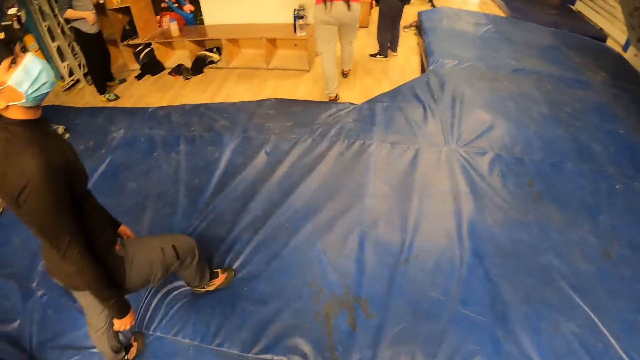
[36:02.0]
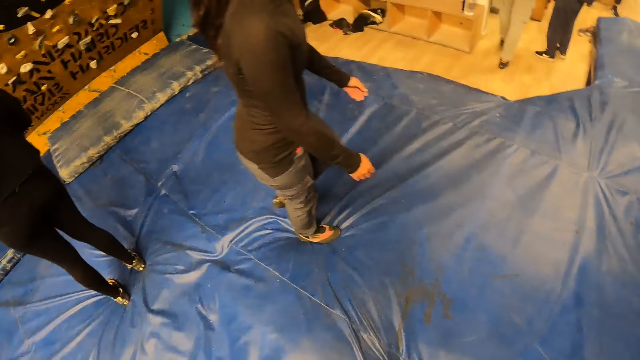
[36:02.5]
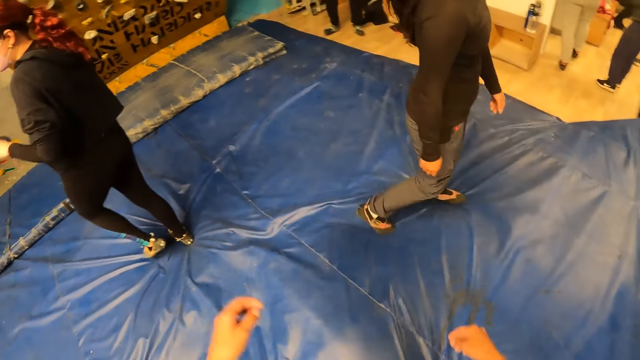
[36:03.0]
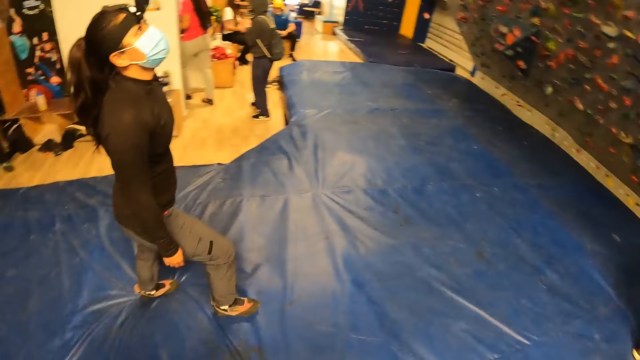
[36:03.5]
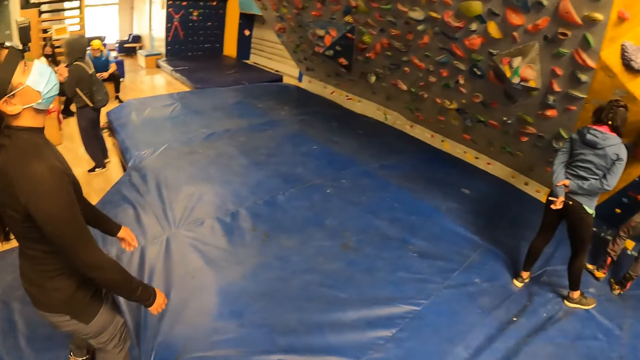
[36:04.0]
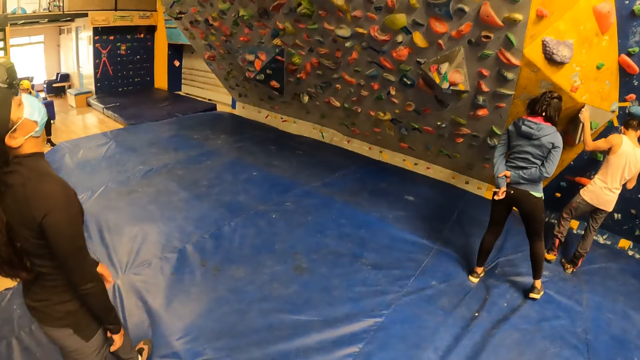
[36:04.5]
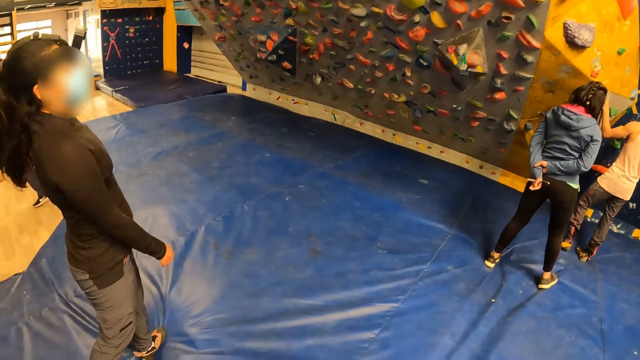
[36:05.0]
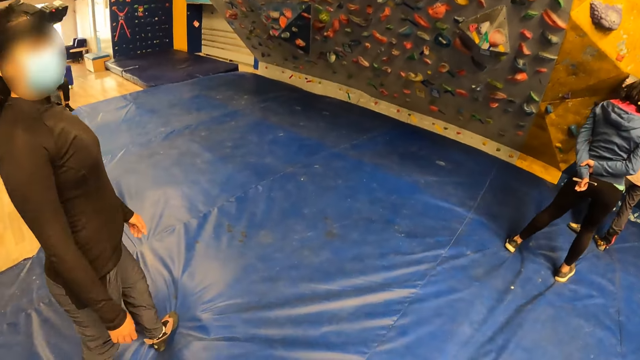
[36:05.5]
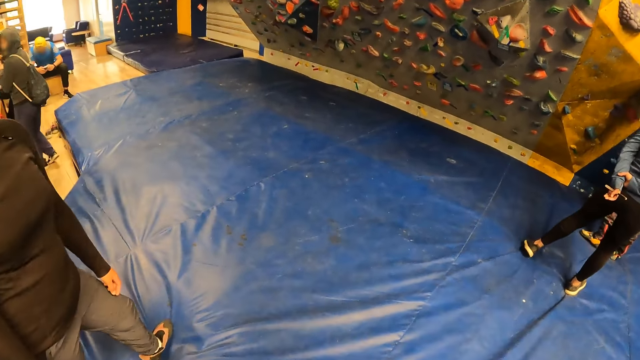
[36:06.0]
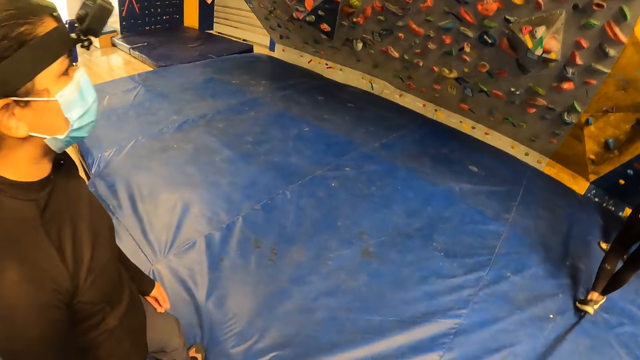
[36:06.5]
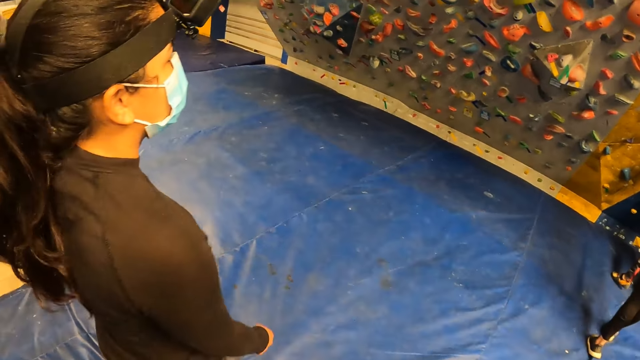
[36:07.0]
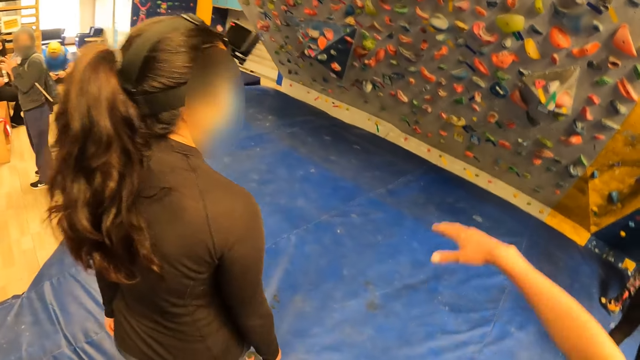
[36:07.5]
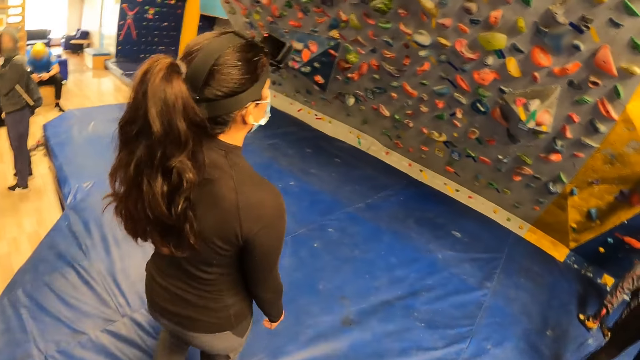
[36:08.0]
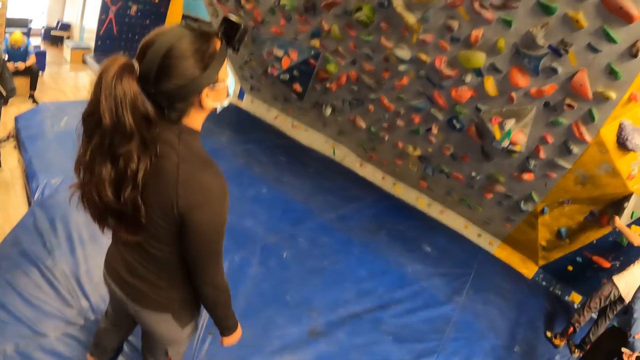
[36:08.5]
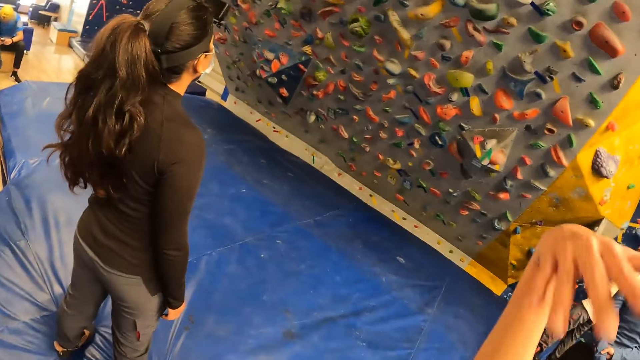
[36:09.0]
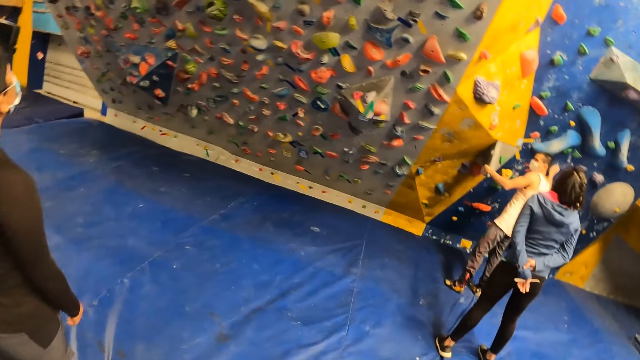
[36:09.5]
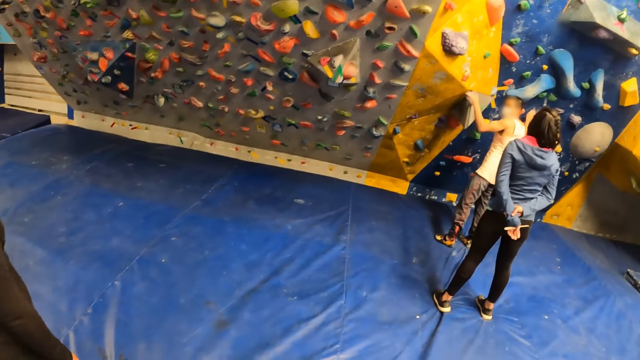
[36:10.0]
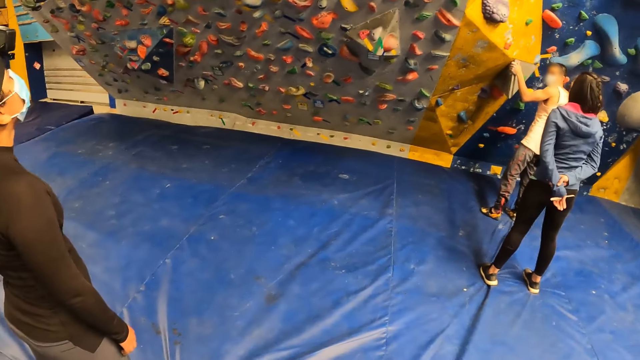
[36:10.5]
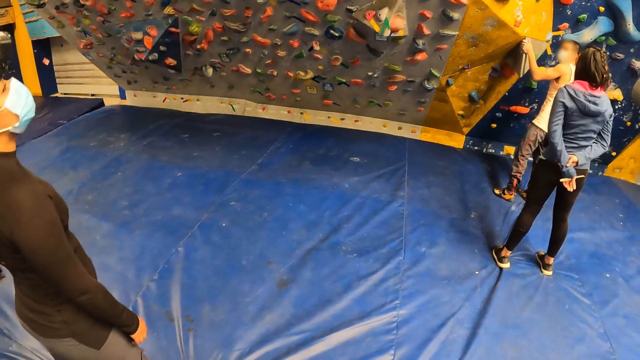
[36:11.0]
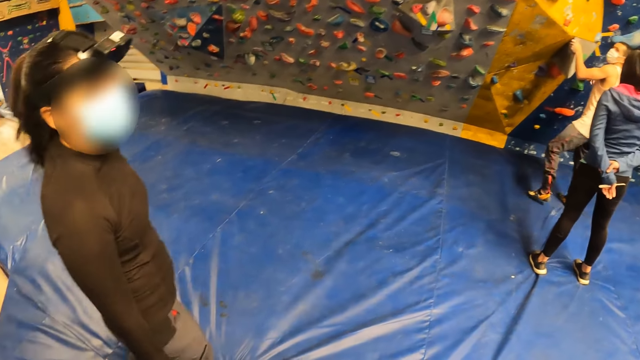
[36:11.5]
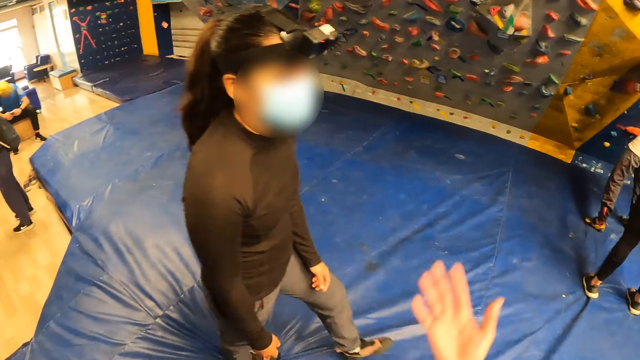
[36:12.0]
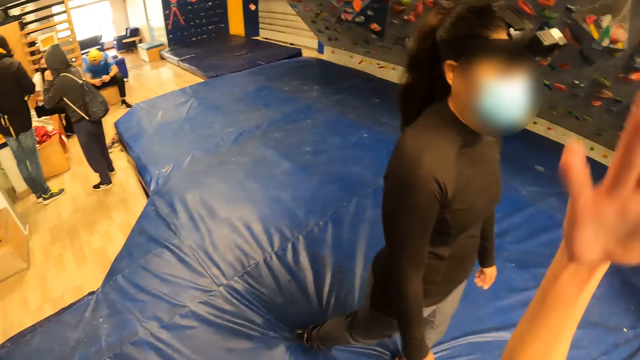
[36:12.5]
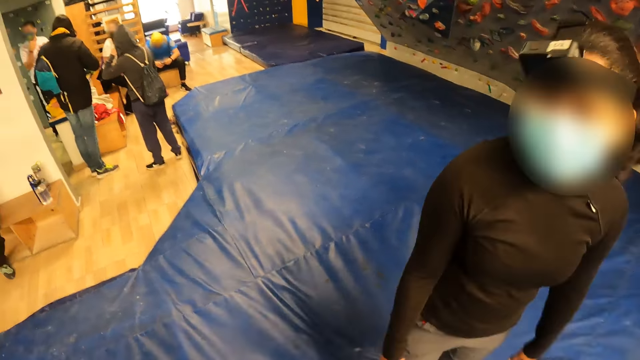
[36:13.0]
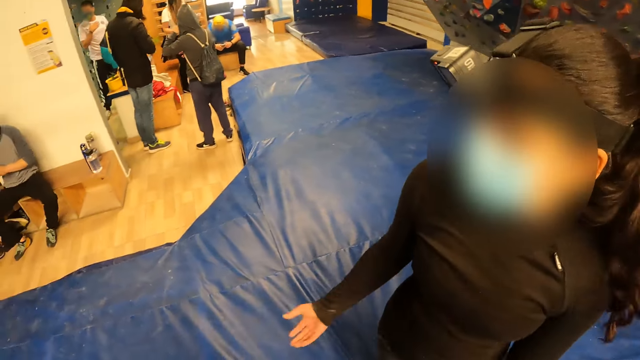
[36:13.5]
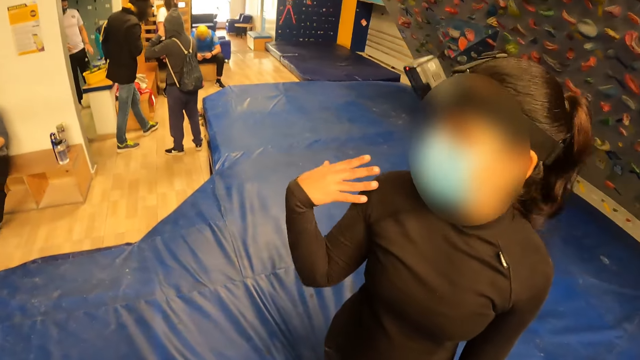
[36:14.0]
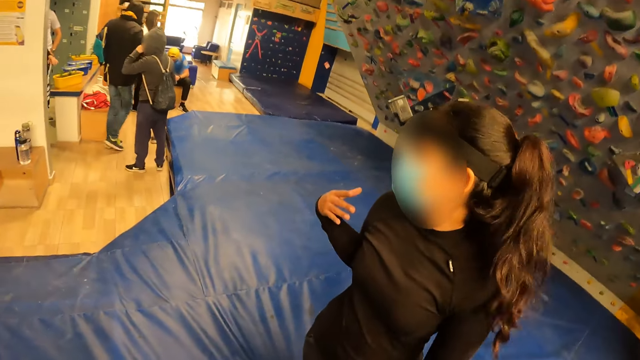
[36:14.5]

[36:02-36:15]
The camera wearer walks, lifts their hands, turns around and looks around. They lift a hand. They lift a hand again. They look around. They move a hand. They interact with a woman.

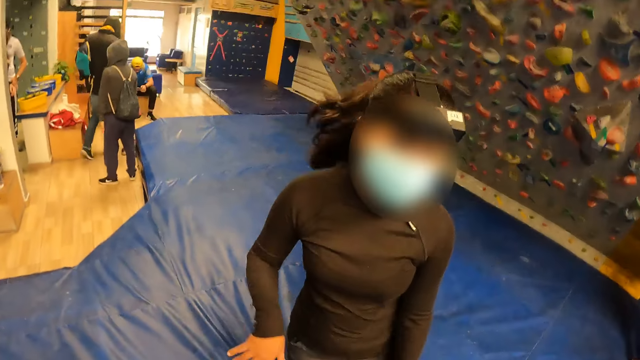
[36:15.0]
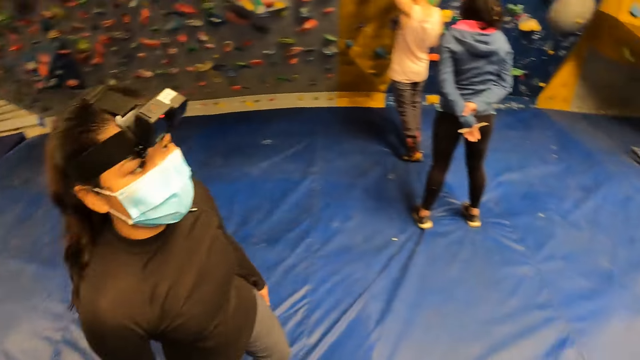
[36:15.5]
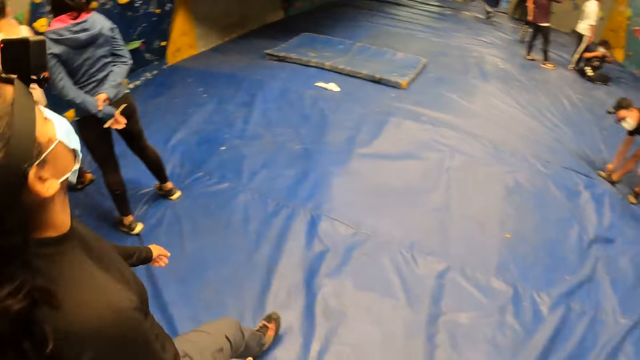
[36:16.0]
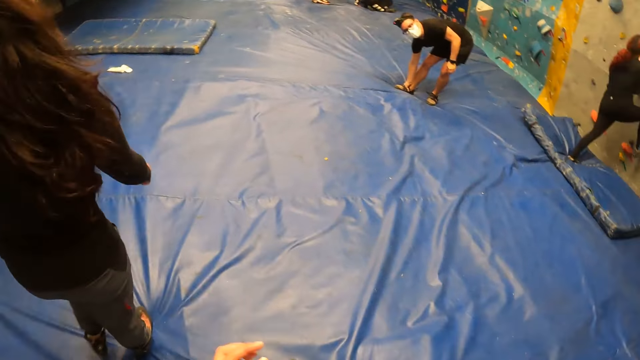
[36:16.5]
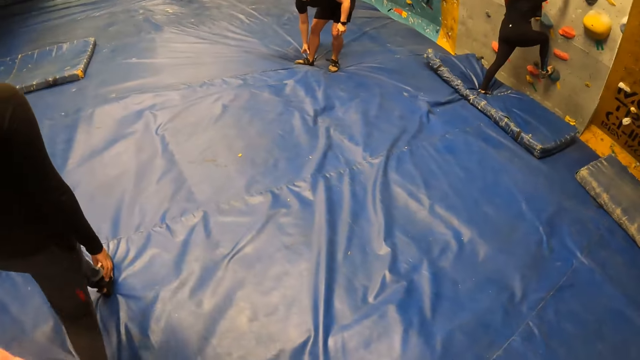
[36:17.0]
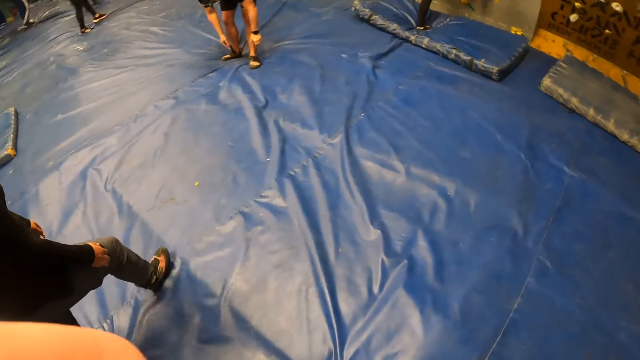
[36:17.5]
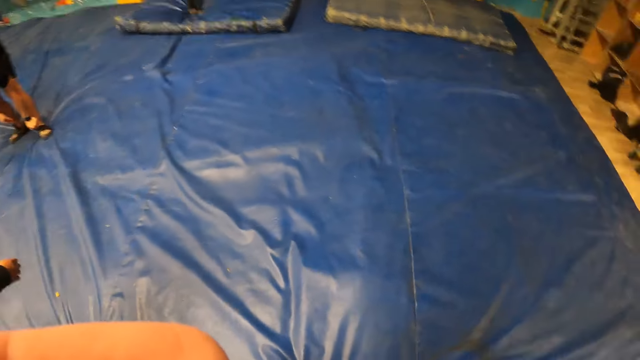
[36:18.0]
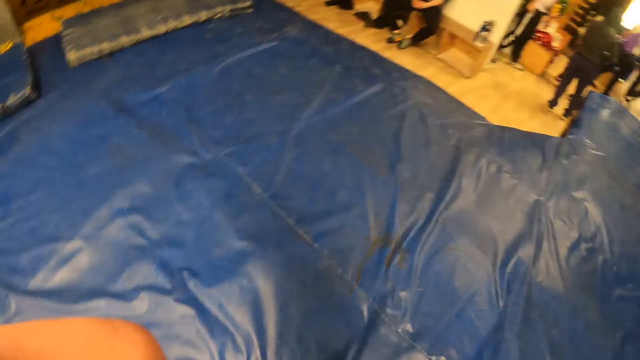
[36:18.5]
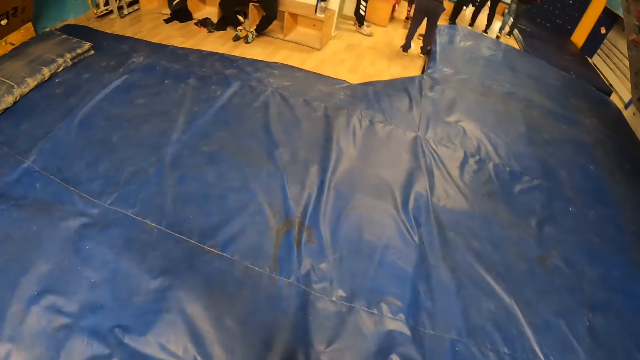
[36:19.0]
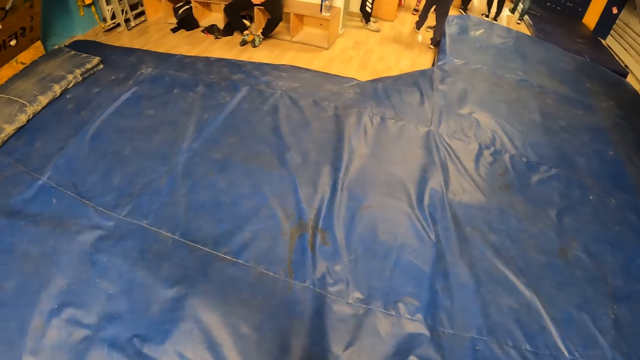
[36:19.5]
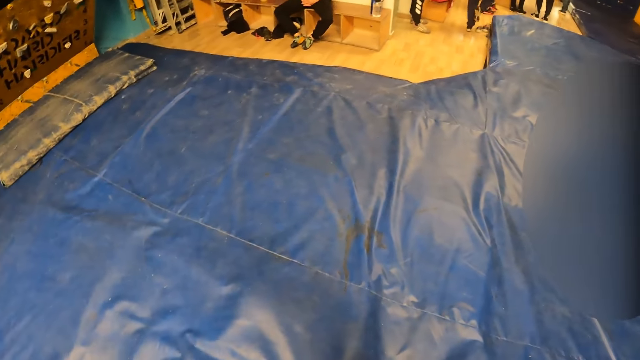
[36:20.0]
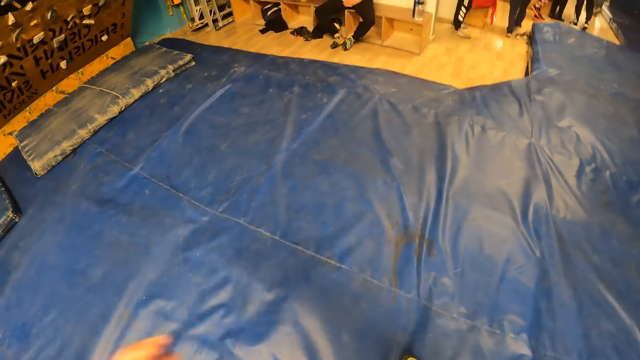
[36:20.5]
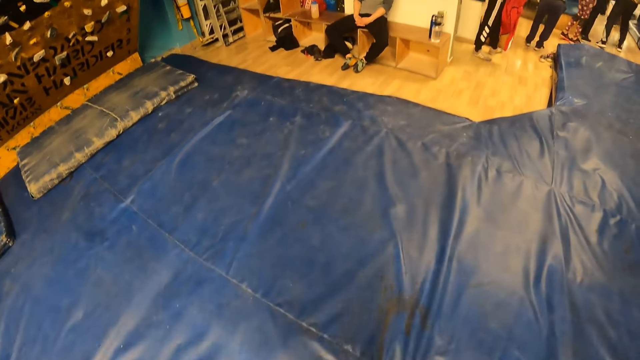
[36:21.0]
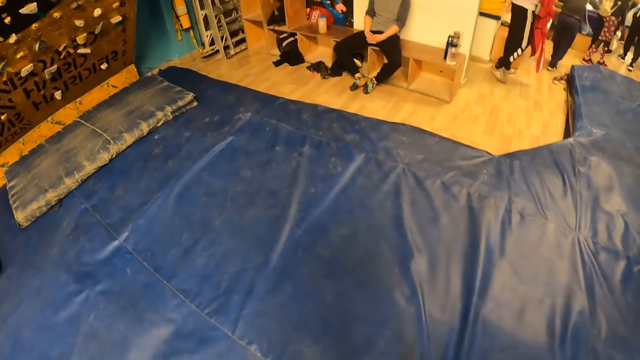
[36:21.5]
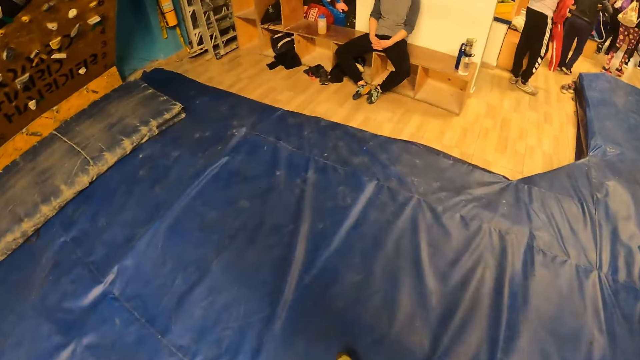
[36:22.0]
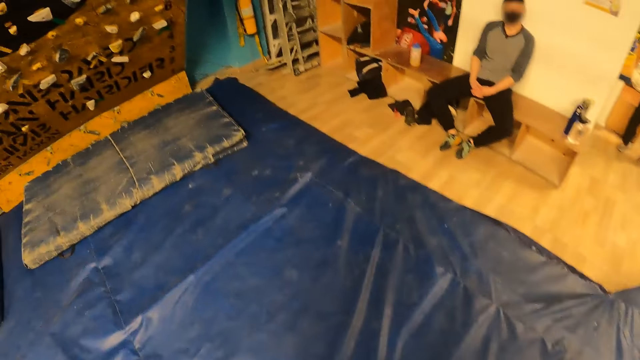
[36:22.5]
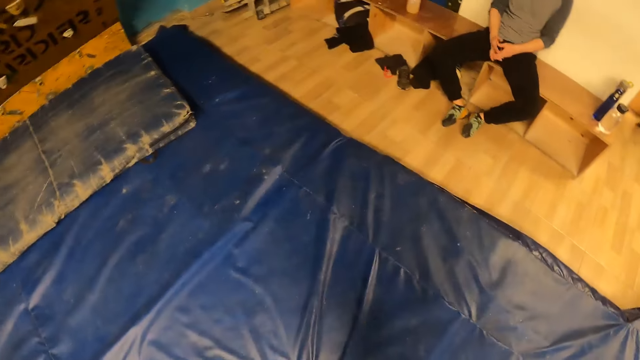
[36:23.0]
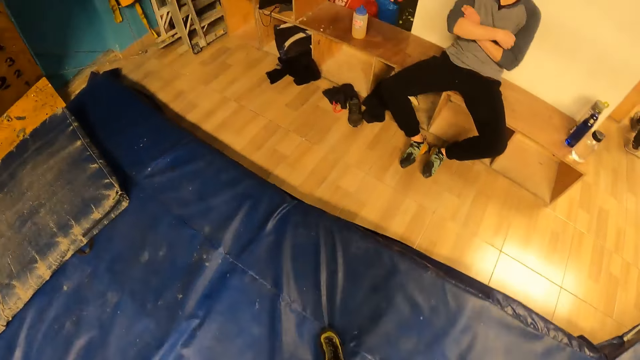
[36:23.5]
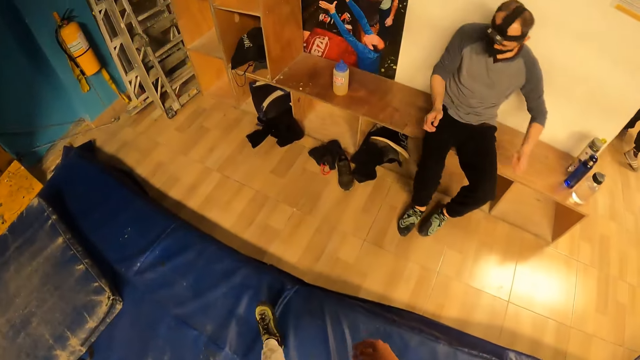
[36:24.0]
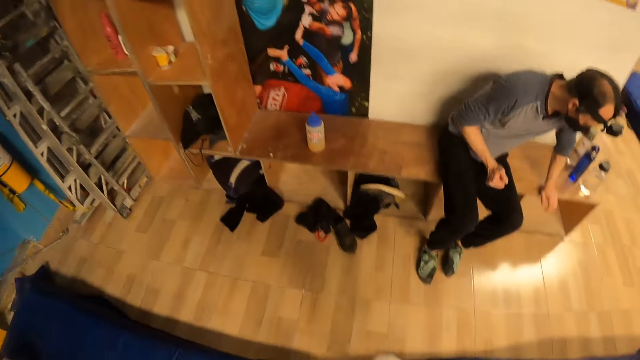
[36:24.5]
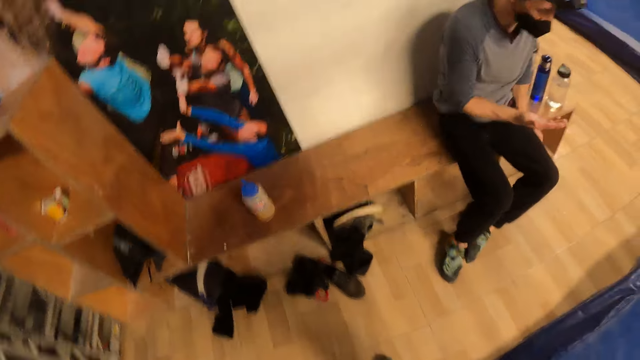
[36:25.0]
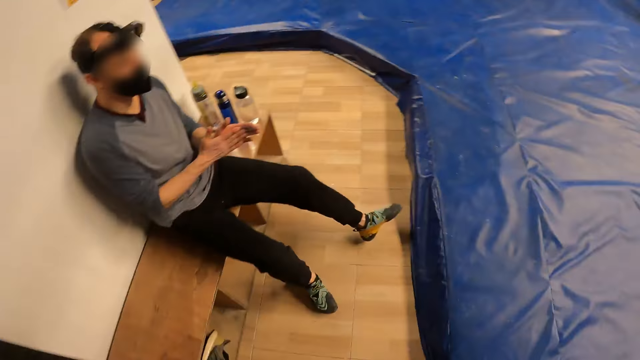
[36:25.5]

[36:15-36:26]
A woman walks around the indoor playground. The camera wearer touches something. They walk around the indoor playground. They converse with a man. They walk around the indoor playground. The man moves on the bench.
